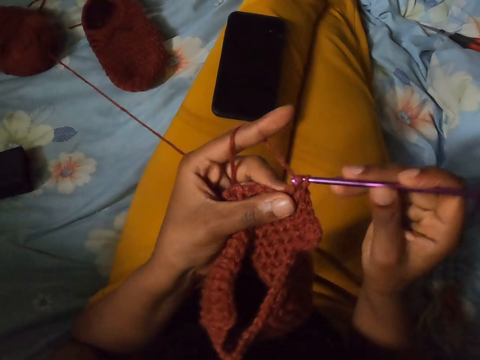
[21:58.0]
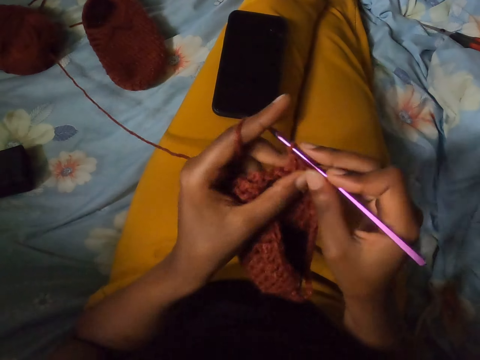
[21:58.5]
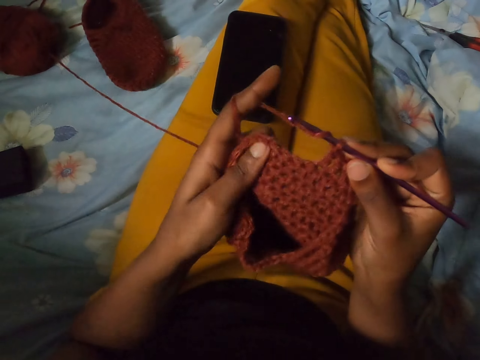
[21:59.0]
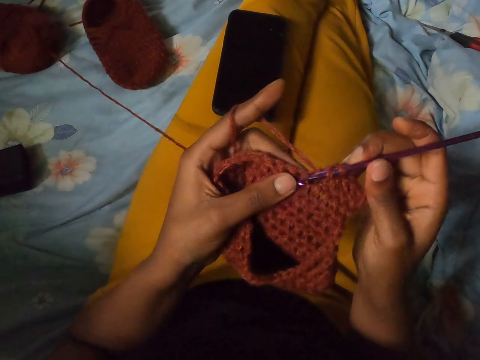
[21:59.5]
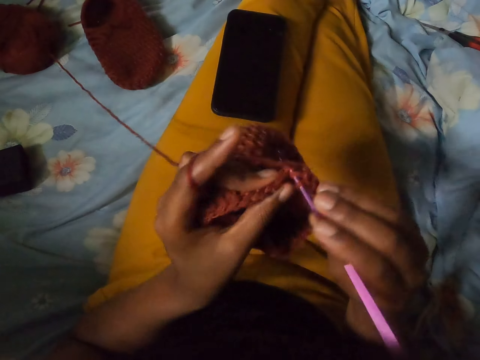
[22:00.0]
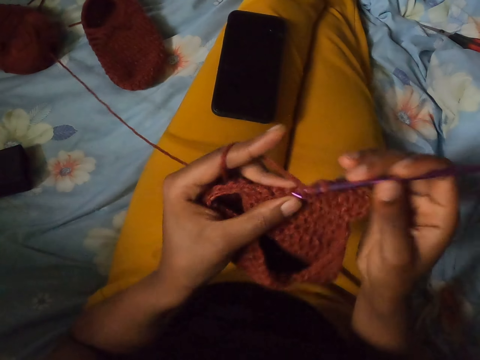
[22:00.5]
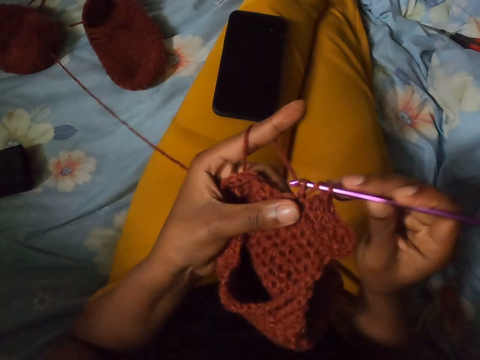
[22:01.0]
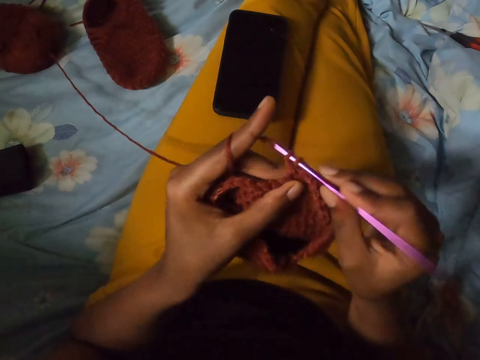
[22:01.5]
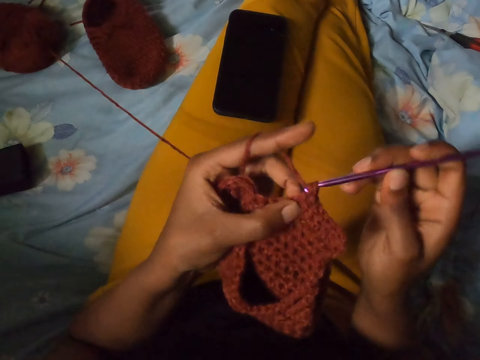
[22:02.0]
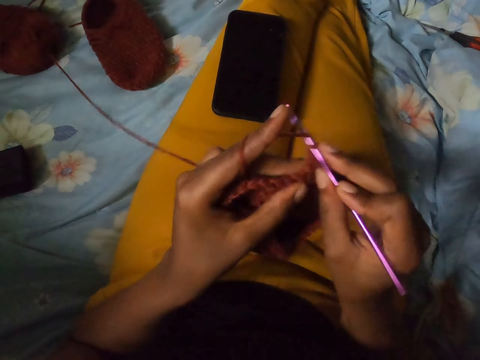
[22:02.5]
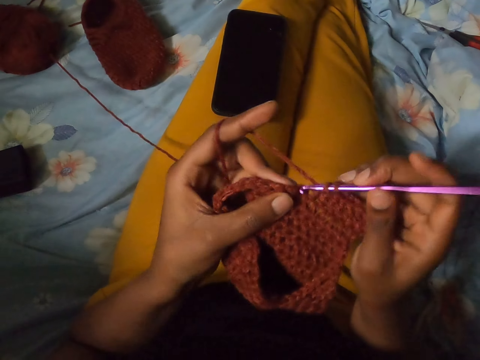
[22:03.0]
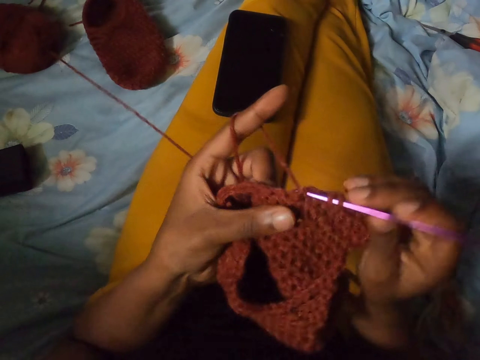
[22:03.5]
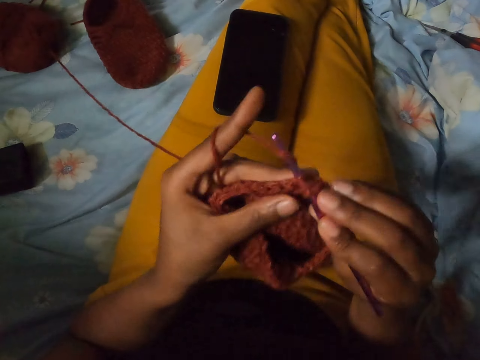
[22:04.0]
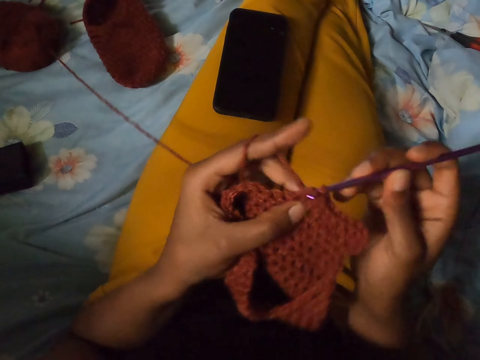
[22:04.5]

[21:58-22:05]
The camera wearer adjusts the knitted yarn. They knit the yarn with a crochet.
